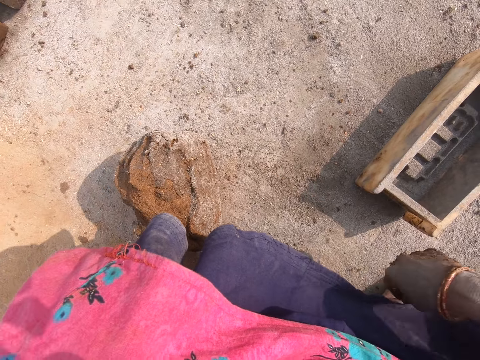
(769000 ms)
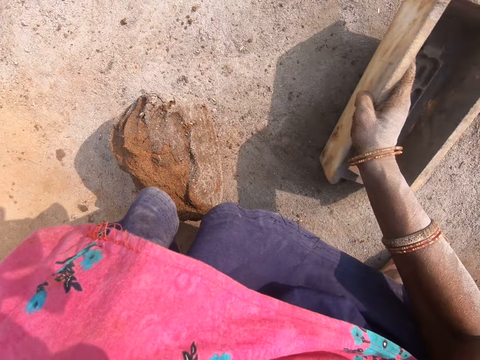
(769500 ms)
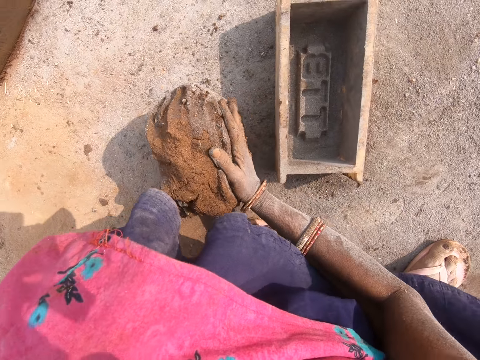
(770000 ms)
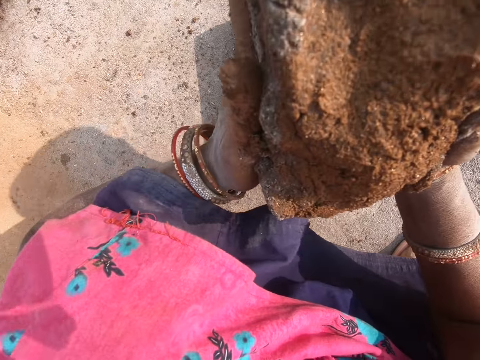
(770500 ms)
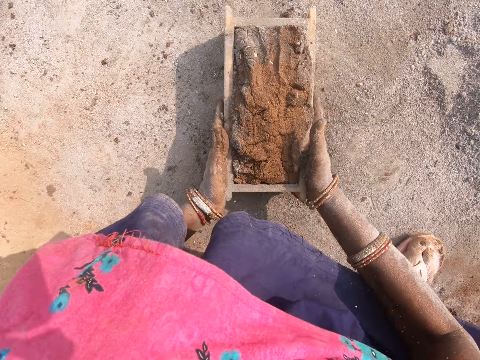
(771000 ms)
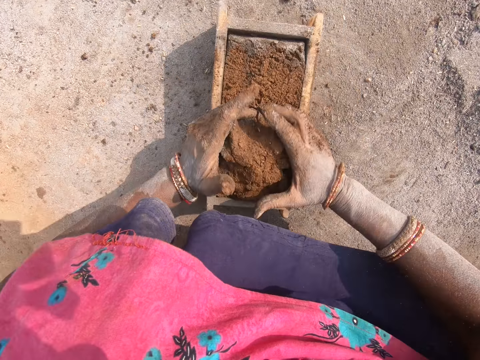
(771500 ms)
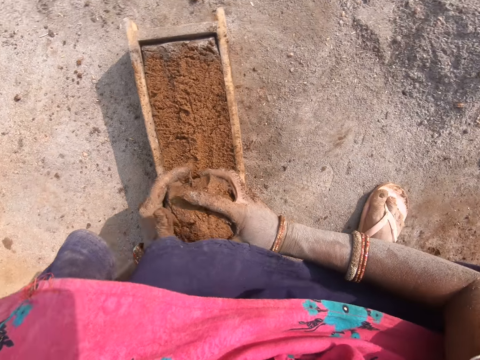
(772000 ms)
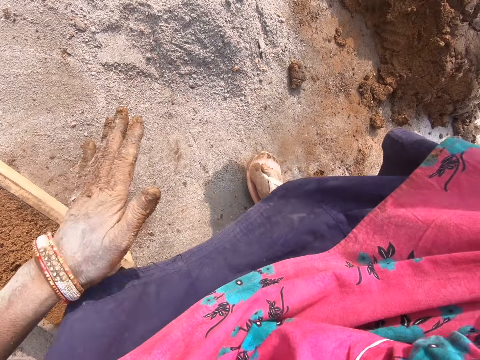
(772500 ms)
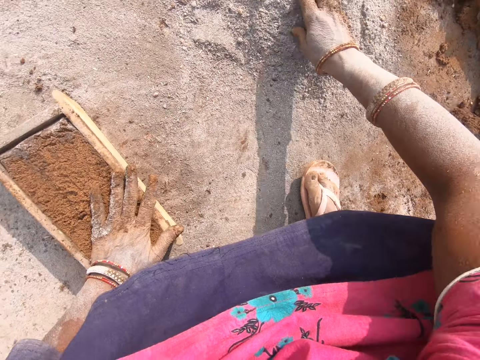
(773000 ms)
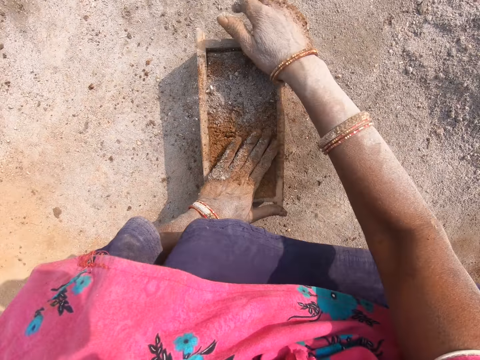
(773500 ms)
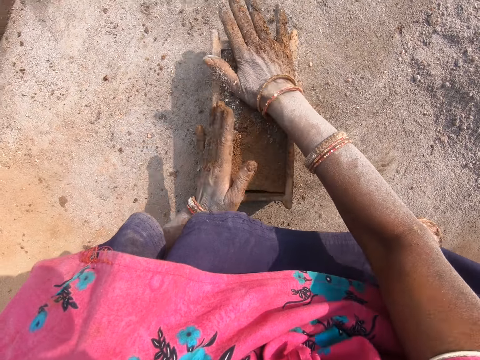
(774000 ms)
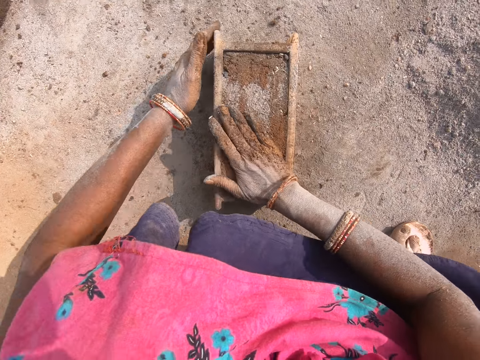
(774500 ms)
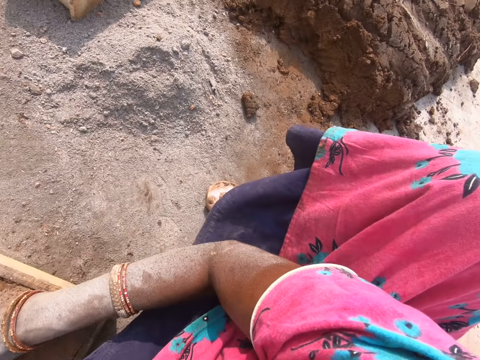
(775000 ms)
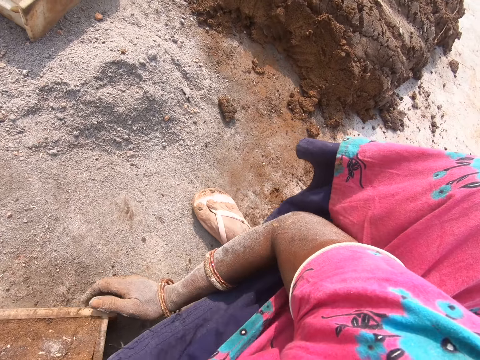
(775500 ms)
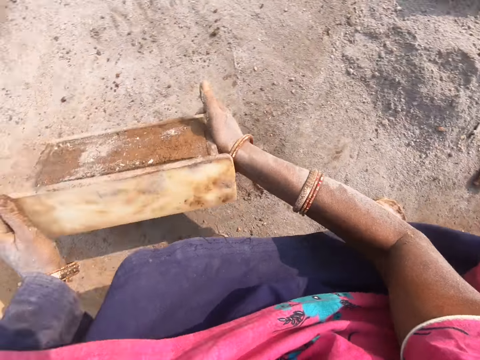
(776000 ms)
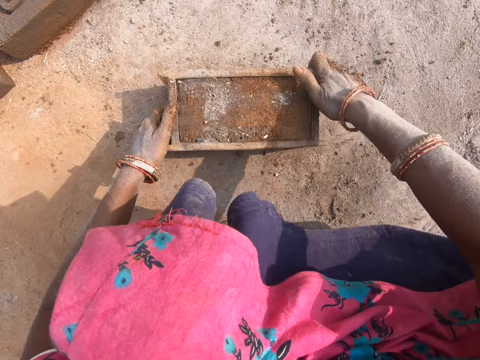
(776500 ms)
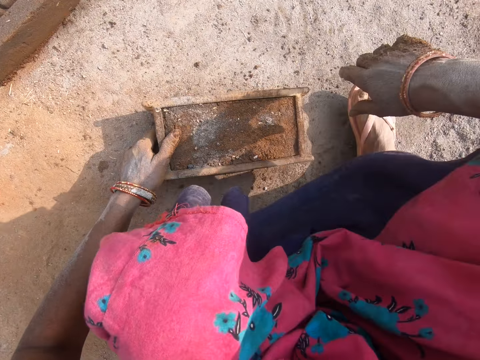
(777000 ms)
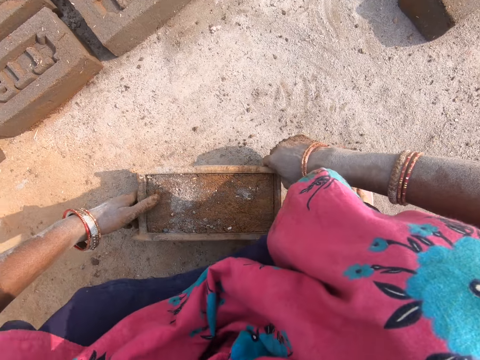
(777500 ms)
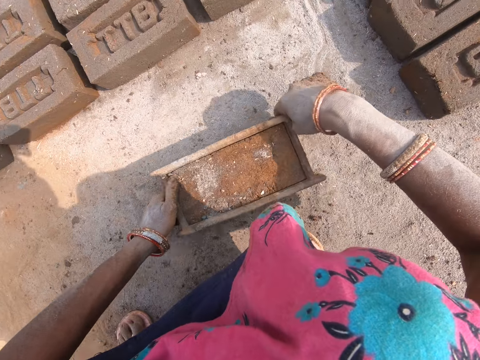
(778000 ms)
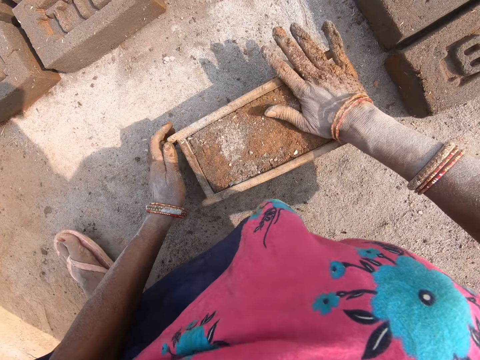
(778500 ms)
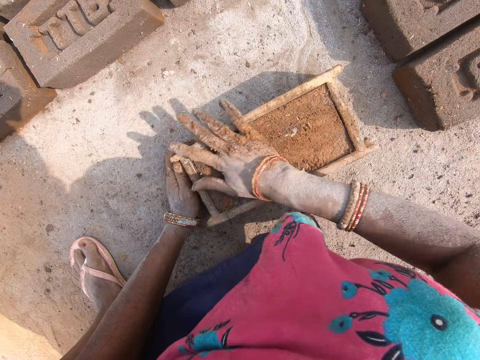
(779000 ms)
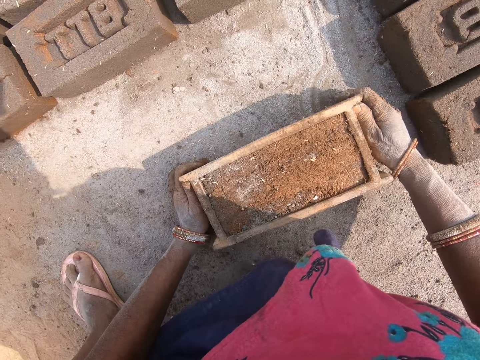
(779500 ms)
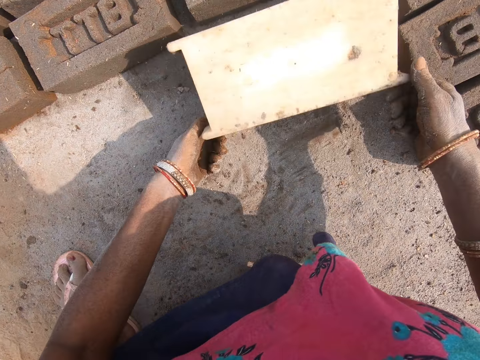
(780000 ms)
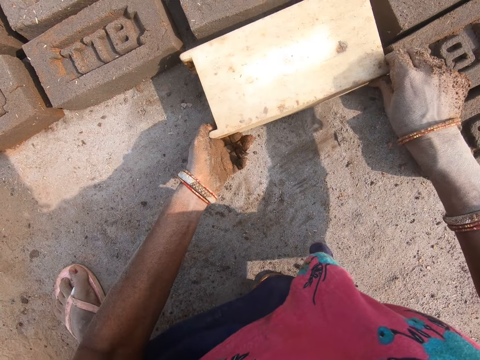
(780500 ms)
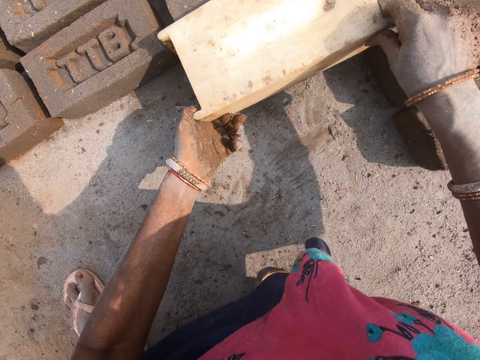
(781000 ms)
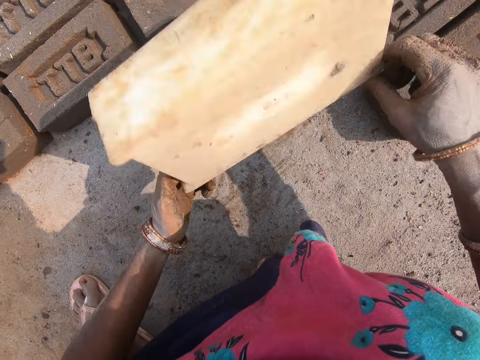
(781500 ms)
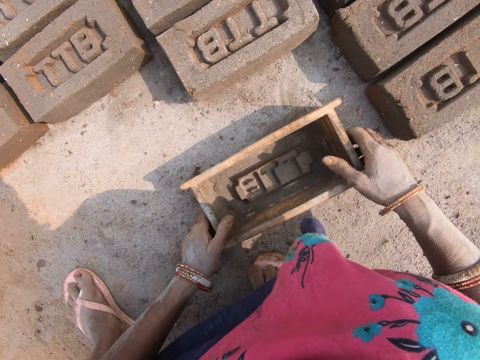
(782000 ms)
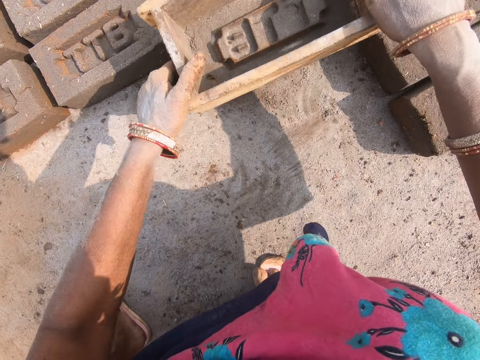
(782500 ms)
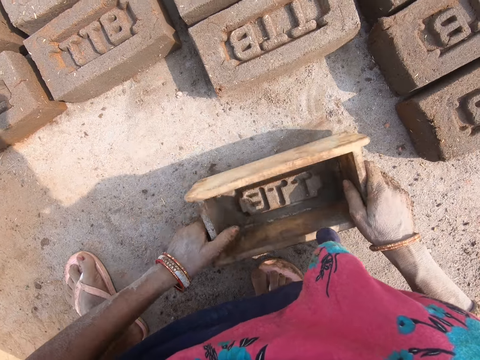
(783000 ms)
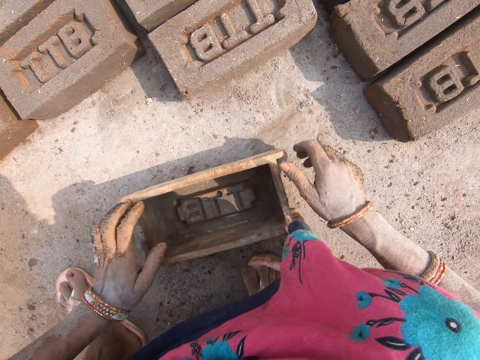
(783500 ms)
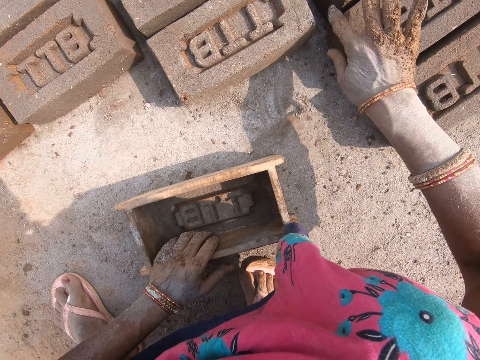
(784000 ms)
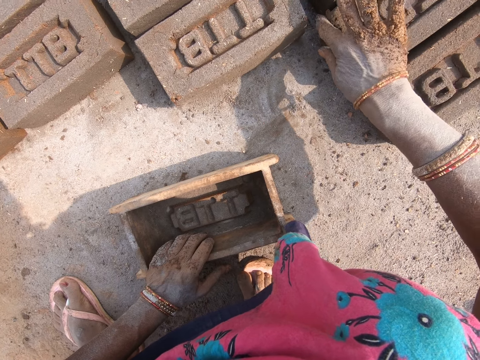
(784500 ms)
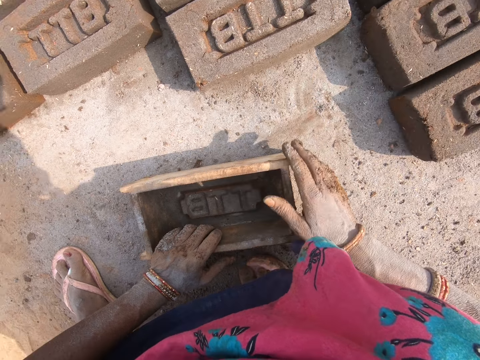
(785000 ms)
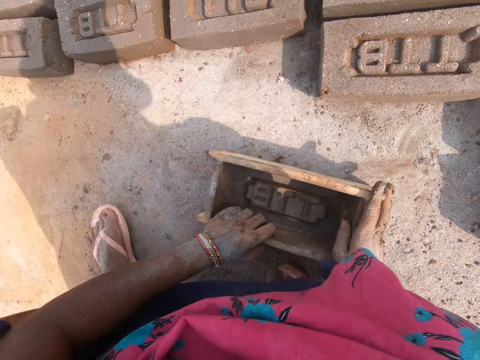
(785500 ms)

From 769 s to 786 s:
The camera wearer moves the molding box on the ground. They put the clay mold in the molding box. They cut the clay mold on the brick. They throw the clay mold on the ground. They take the soil and put the soil on the clay mold. They look around. They take the molding box, put the molding box on the ground, and move the molding box on the ground. They turn the molding box. They put the brick on the ground. They remove the molding box and put the molding box on the ground. They hold the molding box. They hold the brick.

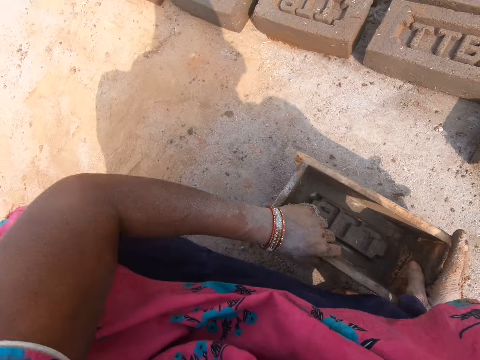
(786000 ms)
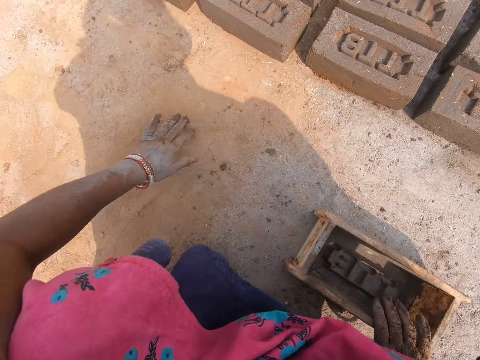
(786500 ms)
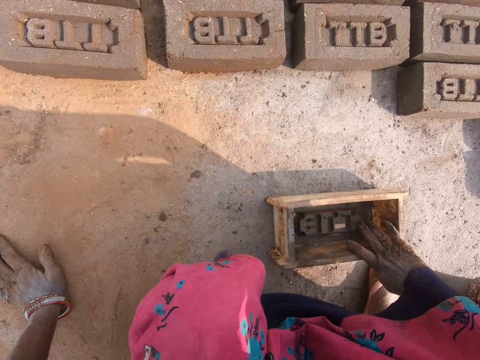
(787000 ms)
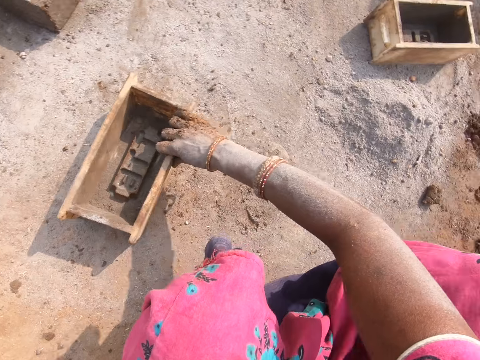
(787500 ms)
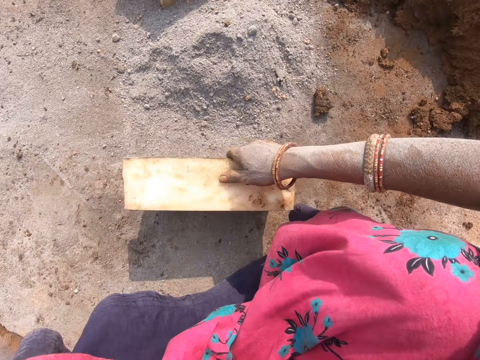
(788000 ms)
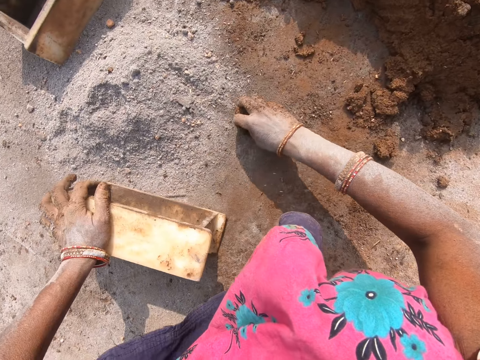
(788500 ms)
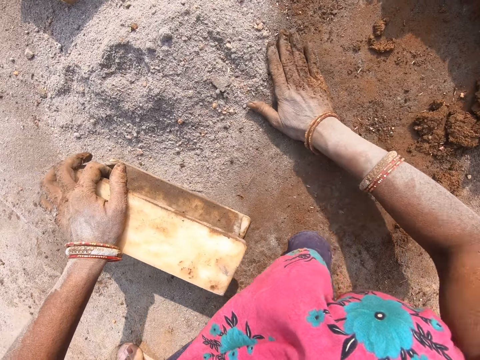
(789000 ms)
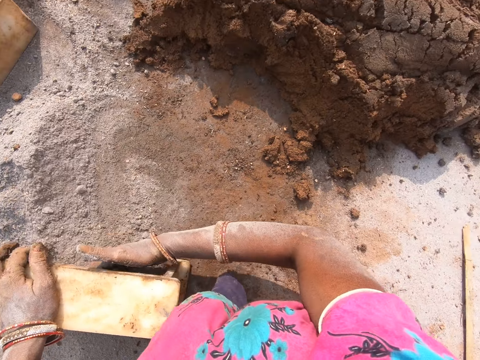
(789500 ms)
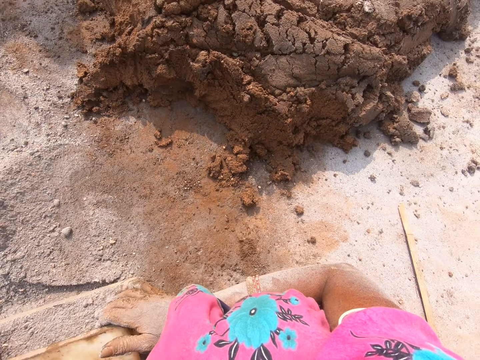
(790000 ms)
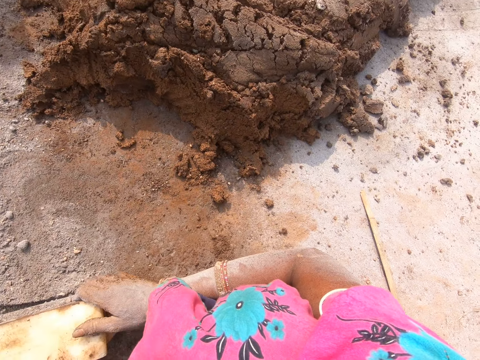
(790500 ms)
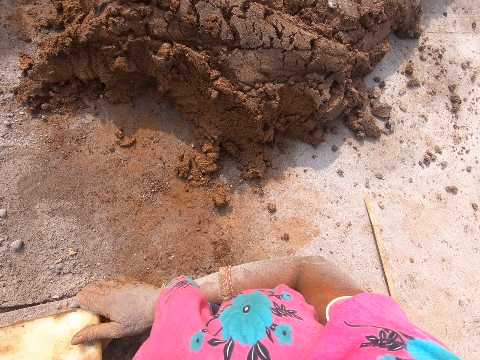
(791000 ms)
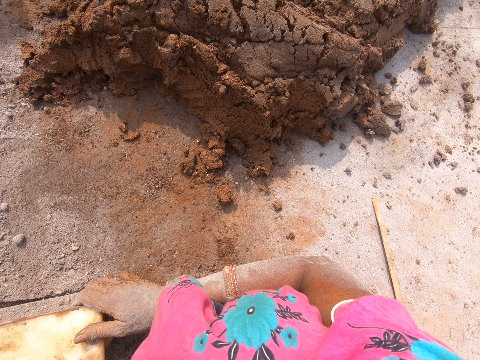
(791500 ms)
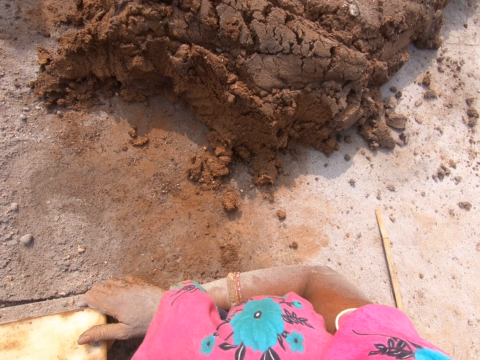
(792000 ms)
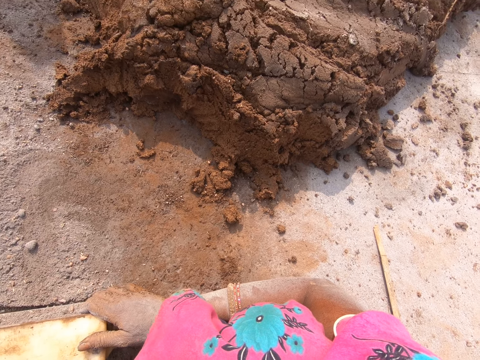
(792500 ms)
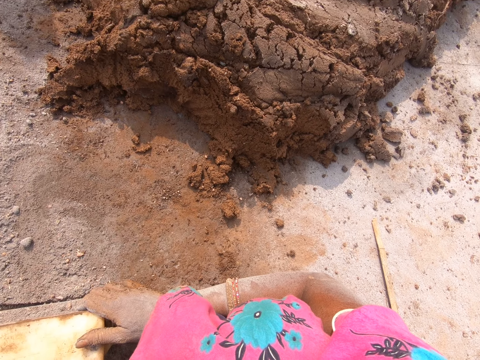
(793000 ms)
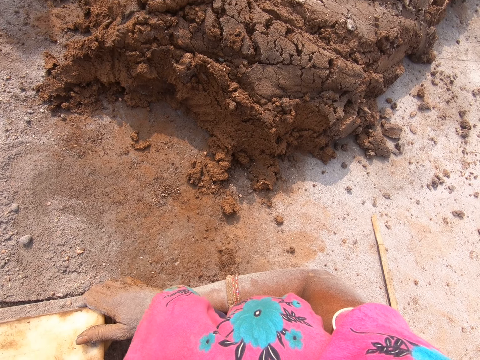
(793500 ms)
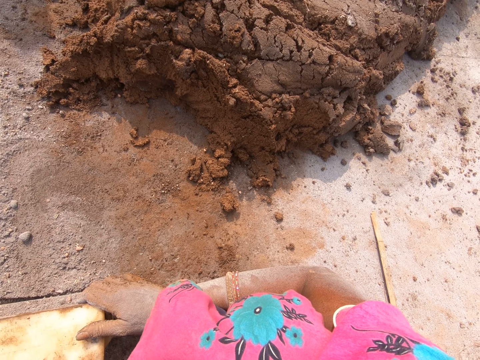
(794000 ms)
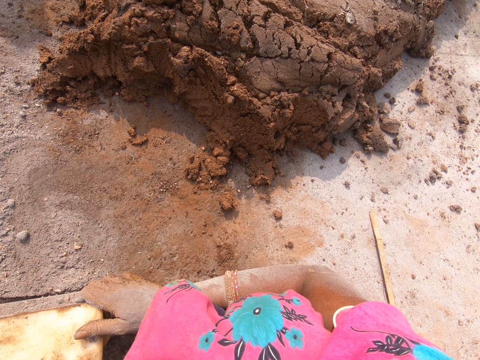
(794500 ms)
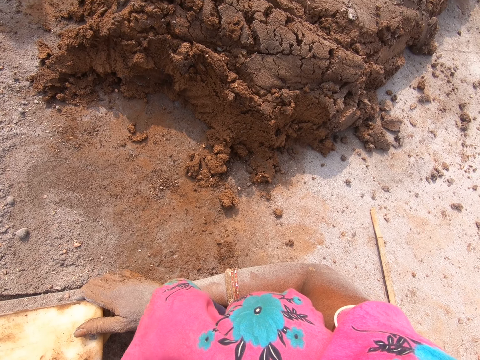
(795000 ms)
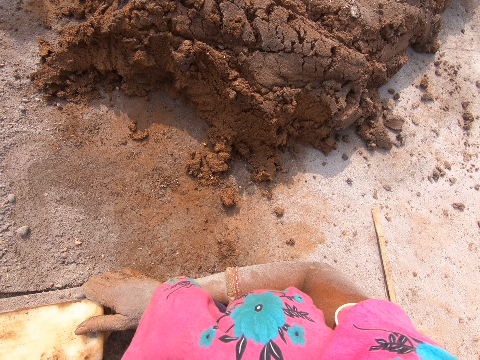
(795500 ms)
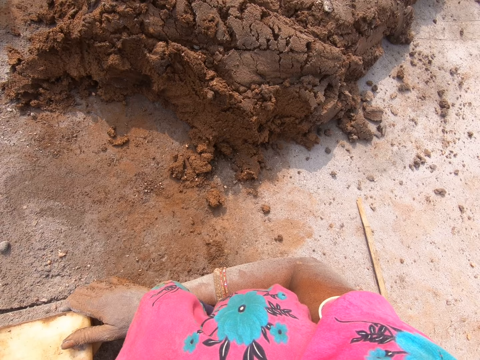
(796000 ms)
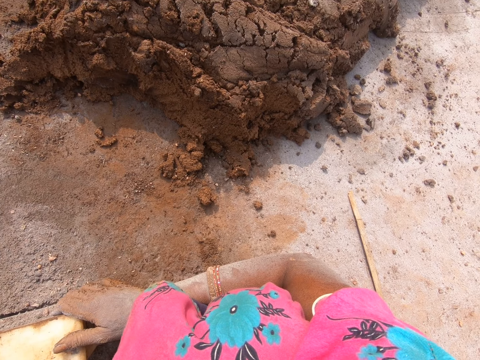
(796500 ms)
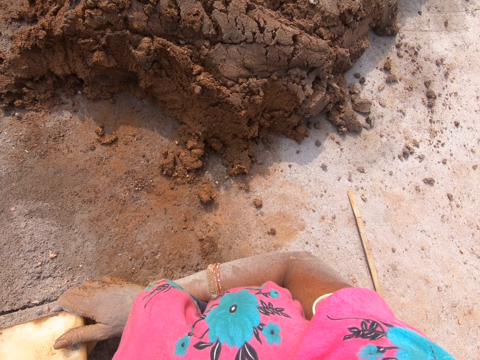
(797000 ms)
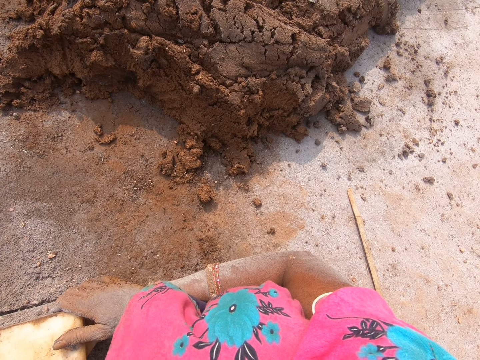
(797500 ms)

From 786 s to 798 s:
The camera wearer moves around and turns around. They put the soil in the molding box. They talk. They look.
